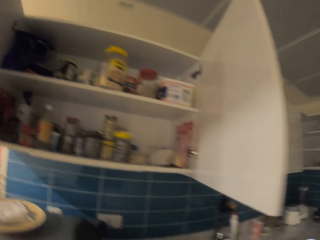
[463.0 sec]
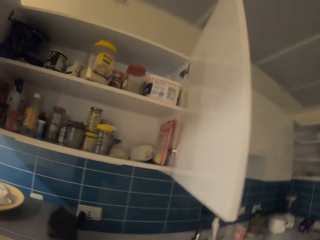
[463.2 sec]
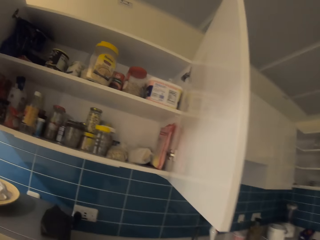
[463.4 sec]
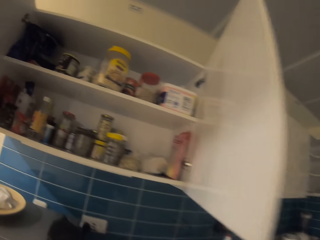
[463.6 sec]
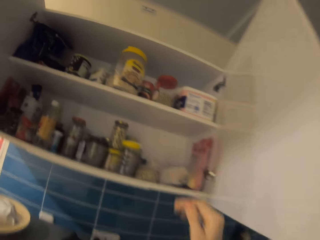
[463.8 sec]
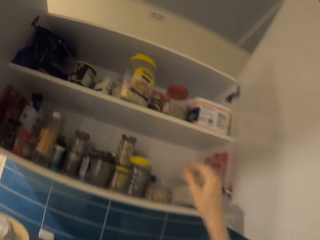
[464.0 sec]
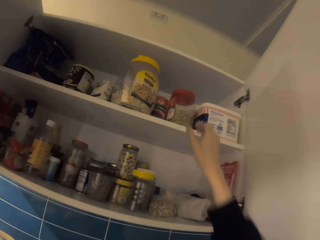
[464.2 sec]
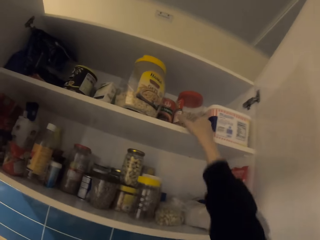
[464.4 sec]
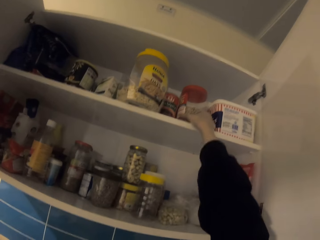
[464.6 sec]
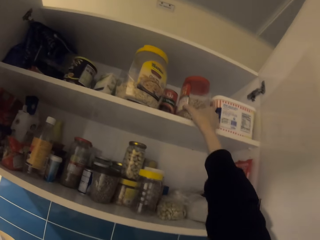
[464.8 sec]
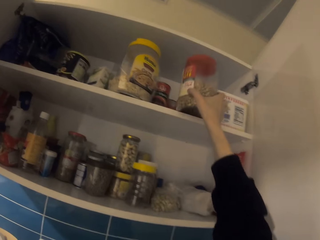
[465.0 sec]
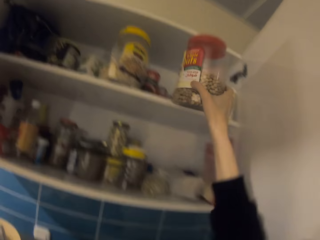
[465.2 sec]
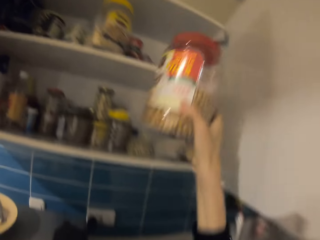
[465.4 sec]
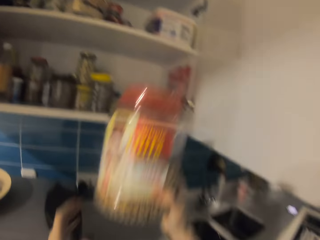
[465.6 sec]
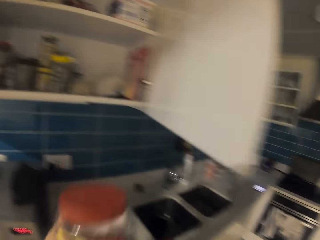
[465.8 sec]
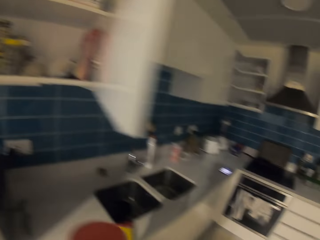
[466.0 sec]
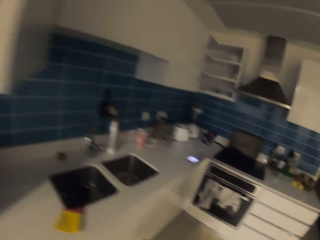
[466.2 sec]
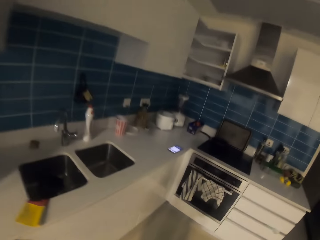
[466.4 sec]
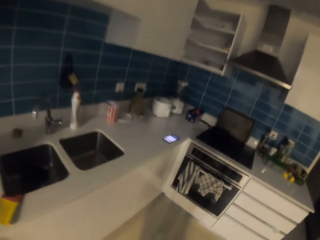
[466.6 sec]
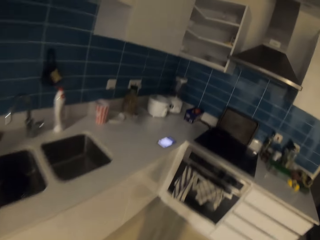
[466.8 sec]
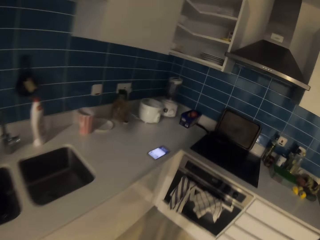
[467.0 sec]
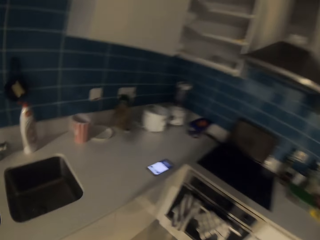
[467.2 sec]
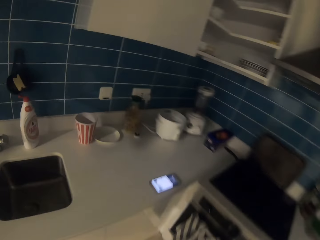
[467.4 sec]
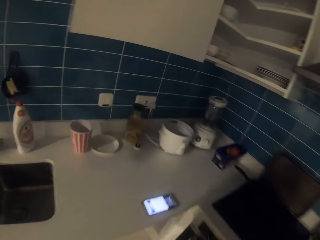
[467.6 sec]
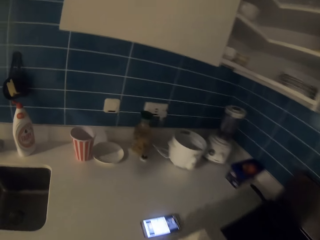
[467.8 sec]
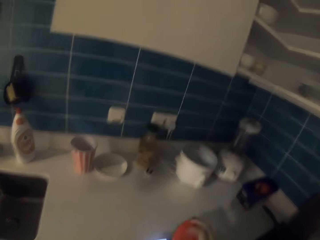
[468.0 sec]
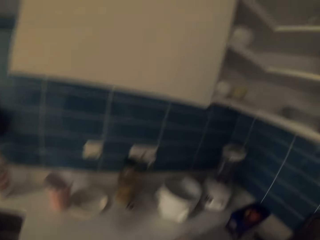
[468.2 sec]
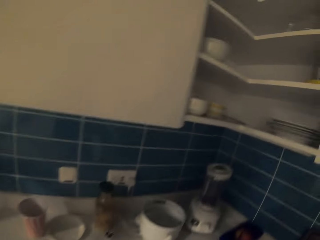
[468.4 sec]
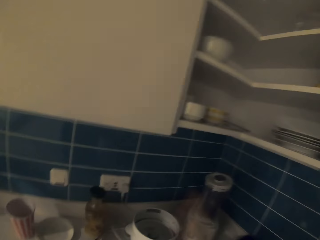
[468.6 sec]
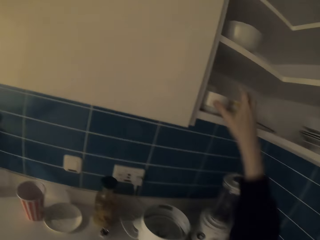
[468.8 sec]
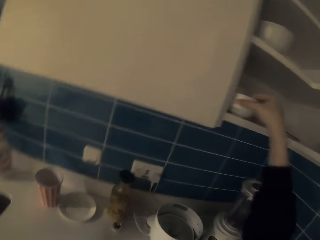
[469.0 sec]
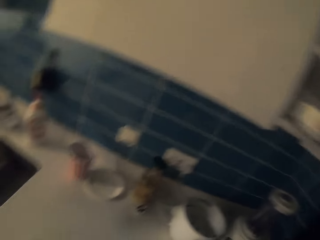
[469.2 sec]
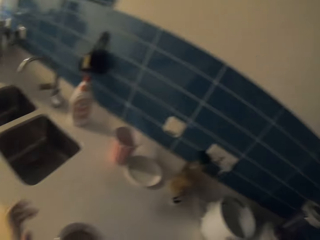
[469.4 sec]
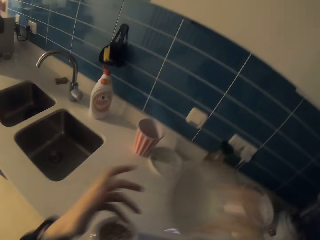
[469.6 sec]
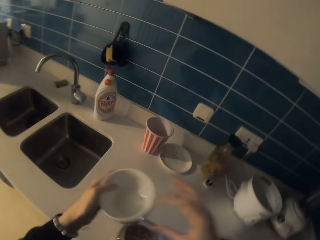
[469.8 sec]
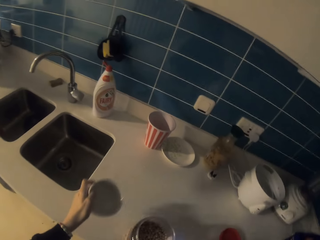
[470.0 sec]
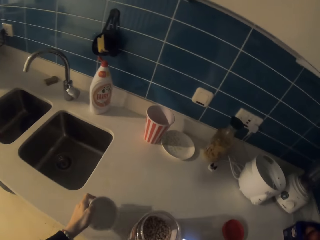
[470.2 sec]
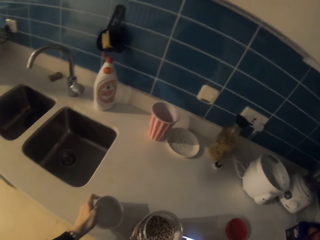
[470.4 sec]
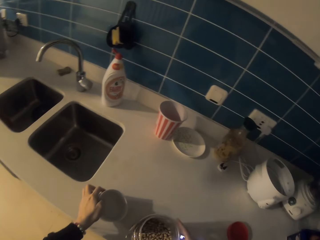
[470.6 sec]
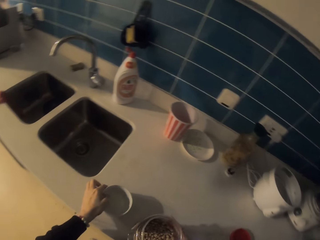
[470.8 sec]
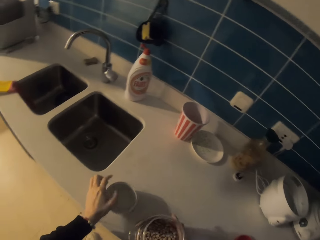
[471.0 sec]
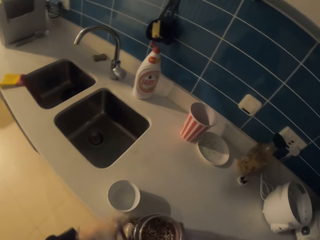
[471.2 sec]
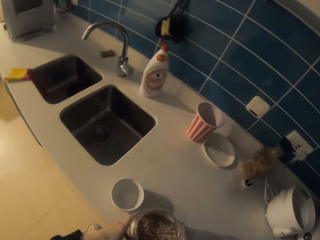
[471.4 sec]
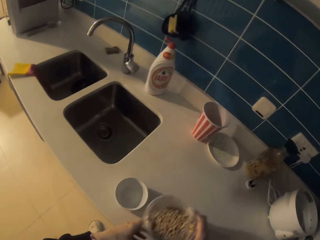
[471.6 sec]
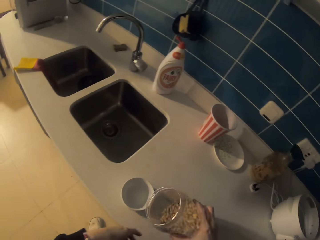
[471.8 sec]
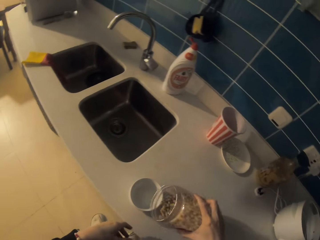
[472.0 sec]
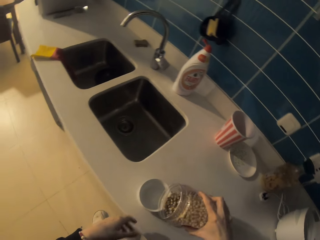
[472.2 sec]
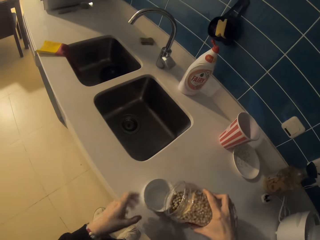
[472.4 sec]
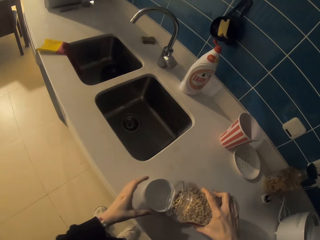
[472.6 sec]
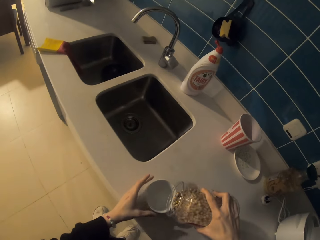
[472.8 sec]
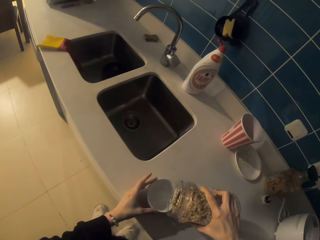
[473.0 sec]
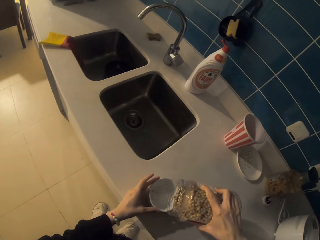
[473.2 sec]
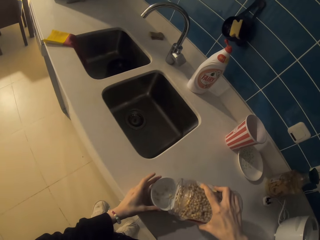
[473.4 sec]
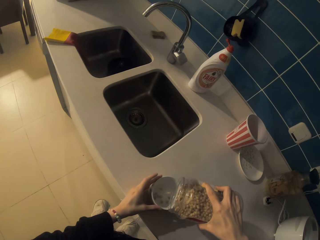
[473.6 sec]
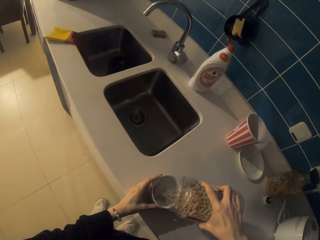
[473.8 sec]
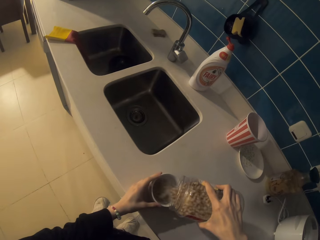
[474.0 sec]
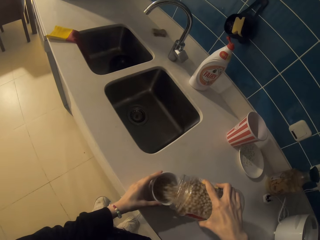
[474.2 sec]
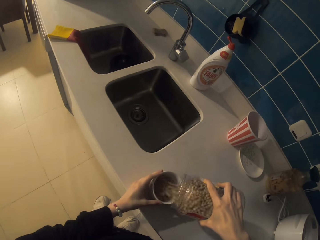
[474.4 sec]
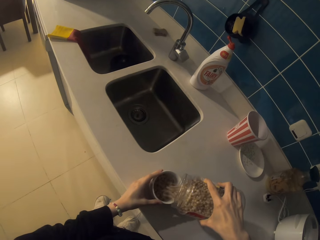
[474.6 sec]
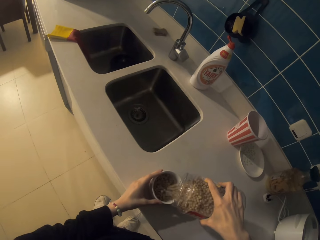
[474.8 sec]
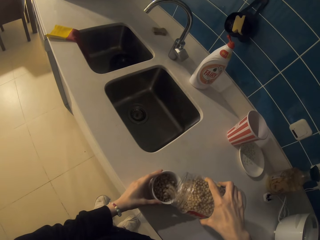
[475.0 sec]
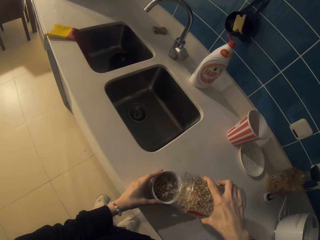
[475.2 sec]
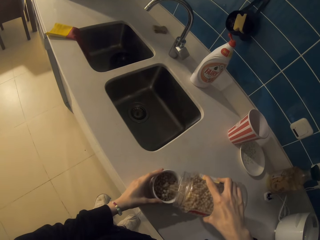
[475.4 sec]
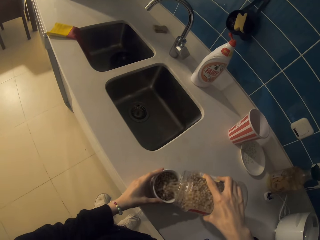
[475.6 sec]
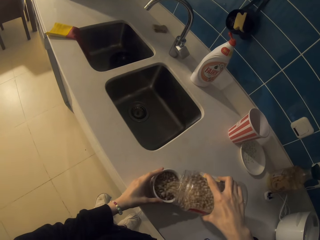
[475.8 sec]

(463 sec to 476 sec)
The camera wearer picks the tin from the cabinet. They walk around the house. They pick up a white bowl. They pick up a bottle from the cabinet. They open the tin on the table. They place the white bowl on the kitchen bench. They pick up the tin of something. They put grains in the white bowl.

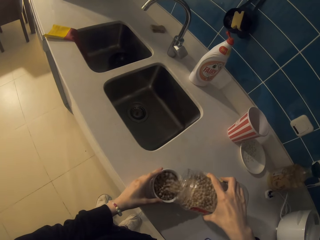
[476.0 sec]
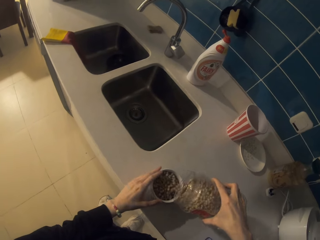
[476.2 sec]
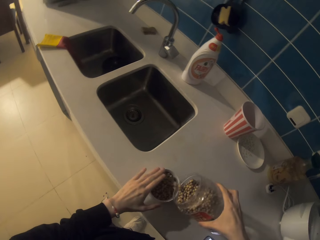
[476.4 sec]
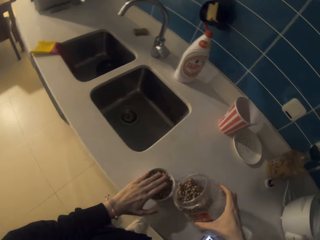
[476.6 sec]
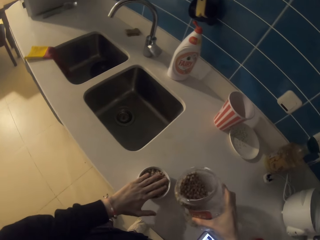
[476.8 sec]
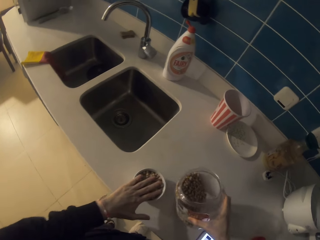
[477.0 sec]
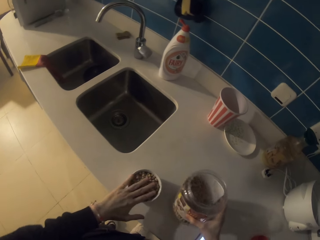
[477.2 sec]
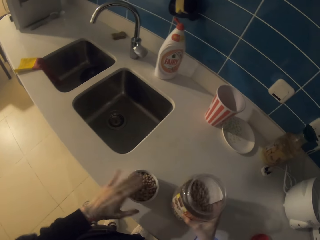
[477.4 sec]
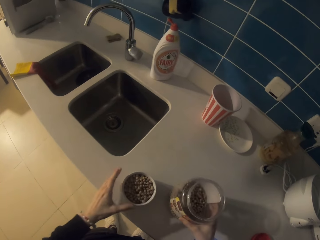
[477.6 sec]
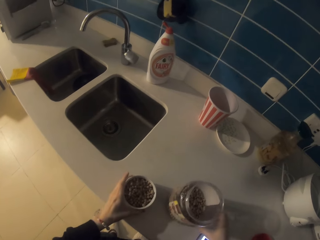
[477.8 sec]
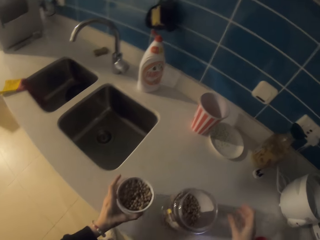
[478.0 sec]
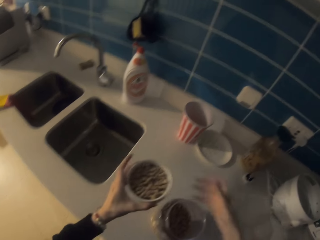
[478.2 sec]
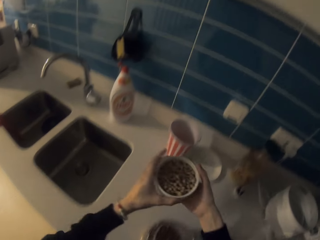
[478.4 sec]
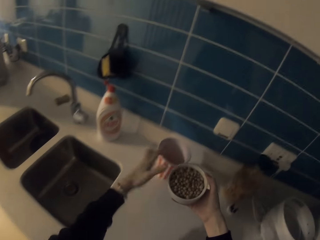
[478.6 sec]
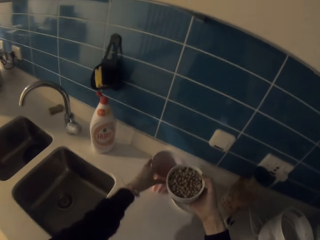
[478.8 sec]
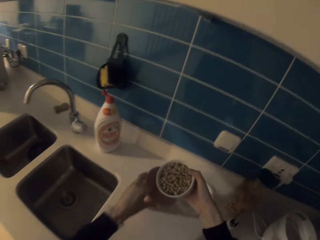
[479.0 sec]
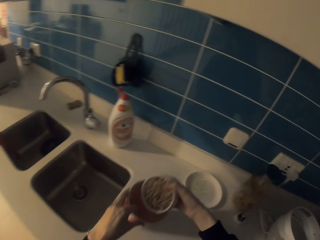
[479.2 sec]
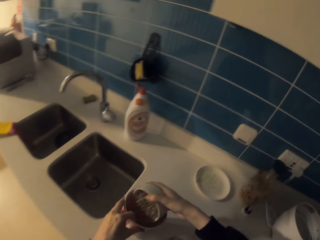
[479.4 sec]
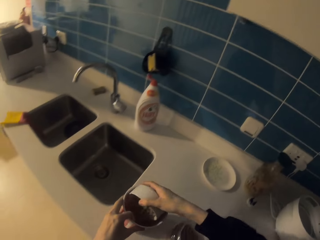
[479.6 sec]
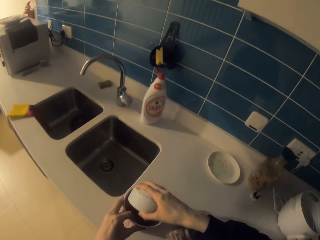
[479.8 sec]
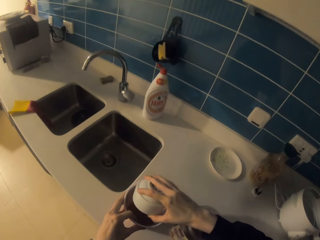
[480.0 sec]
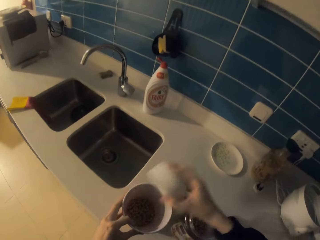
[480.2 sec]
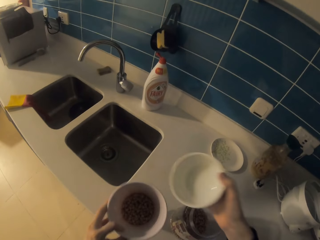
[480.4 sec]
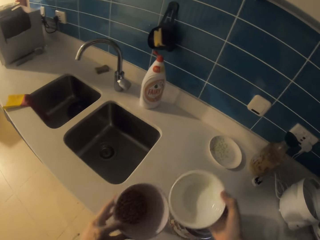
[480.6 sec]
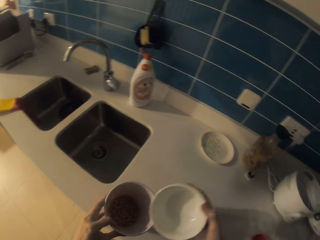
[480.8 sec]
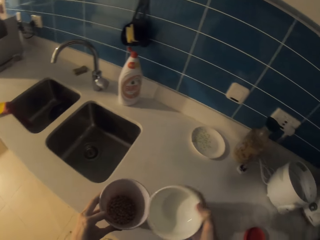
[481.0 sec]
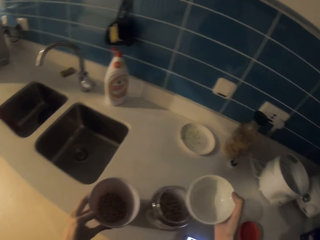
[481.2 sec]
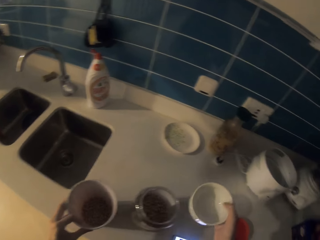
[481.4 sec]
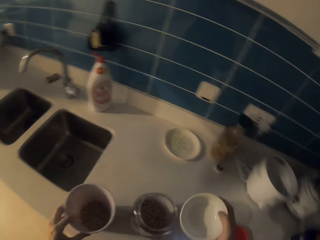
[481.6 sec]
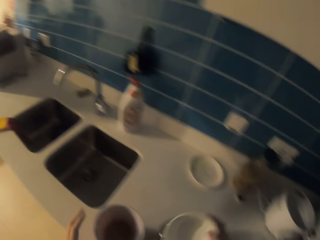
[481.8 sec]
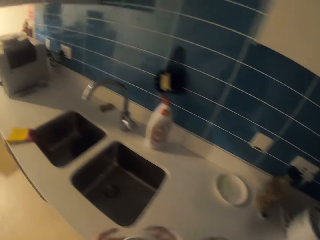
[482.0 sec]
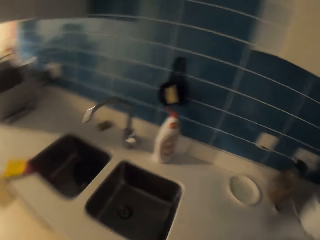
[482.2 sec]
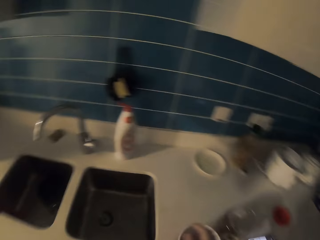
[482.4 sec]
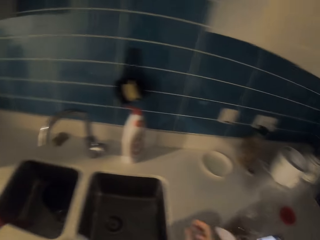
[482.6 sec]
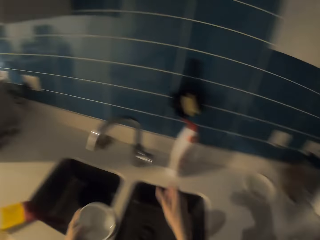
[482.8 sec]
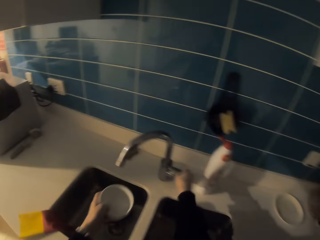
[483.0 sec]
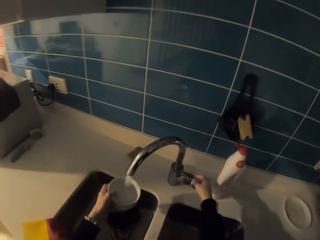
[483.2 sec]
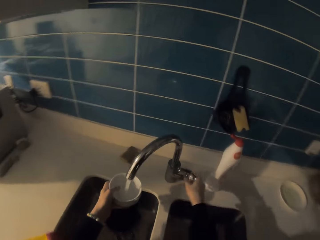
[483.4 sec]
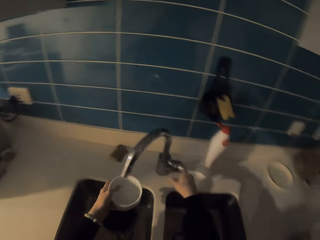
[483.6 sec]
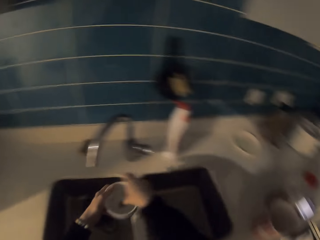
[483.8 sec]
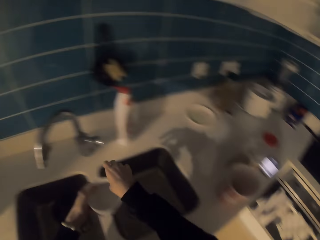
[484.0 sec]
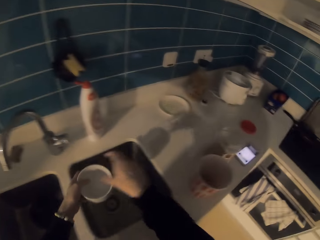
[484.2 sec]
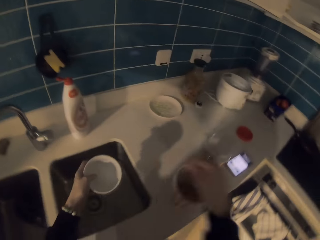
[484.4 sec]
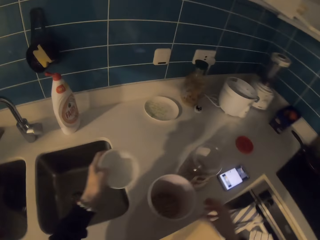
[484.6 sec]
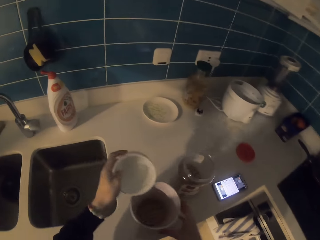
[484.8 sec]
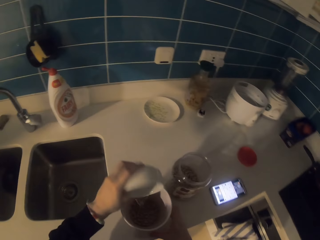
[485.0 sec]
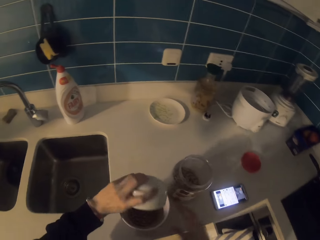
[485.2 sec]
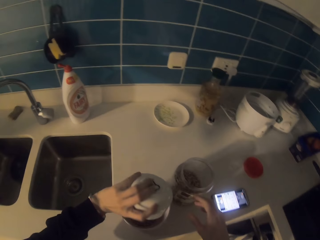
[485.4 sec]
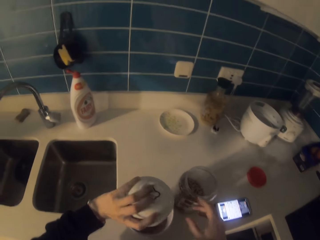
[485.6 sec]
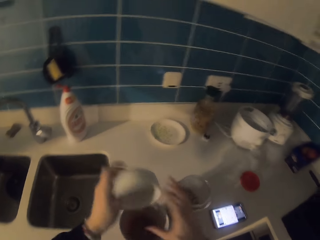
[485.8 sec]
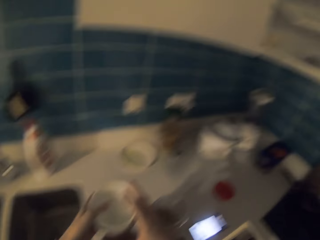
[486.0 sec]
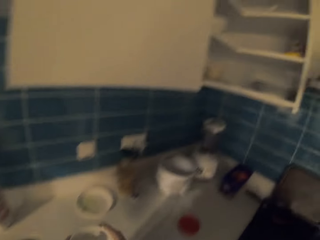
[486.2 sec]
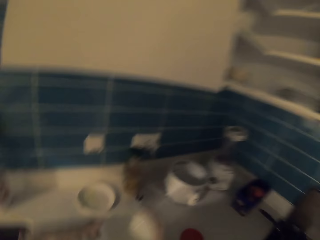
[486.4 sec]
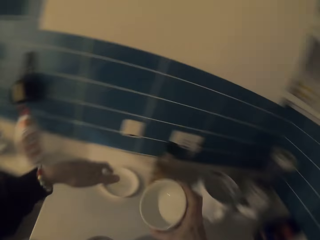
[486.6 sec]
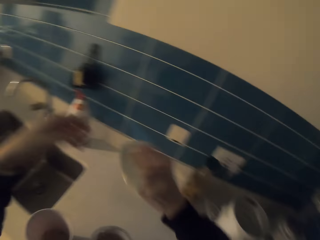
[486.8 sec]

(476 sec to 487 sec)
The camera wearer flattens the grains in the cup. They put the tin on the table. They pick up the cup from the table. They lift up a bowl with something. They put grains in the cup. They turn the tap on. They put water in the bowl. They close the tap. They pour water in the cup with grains.
